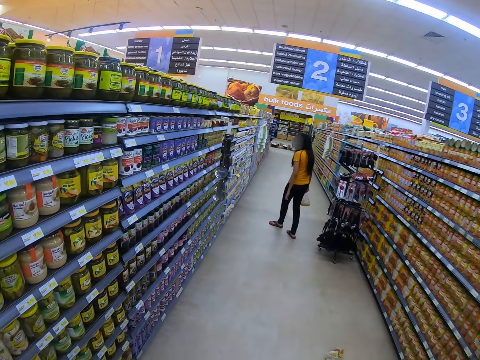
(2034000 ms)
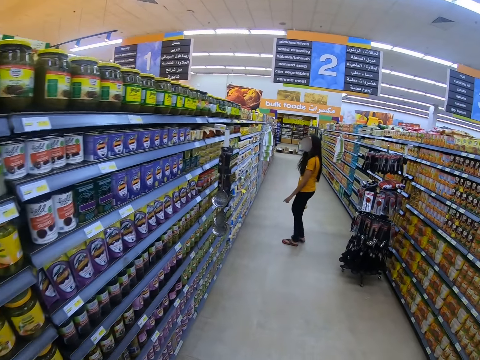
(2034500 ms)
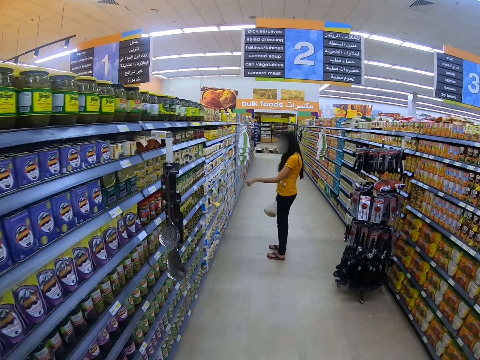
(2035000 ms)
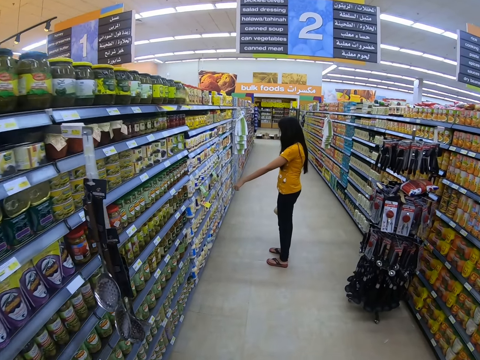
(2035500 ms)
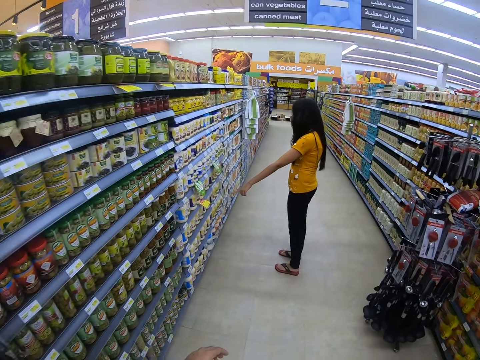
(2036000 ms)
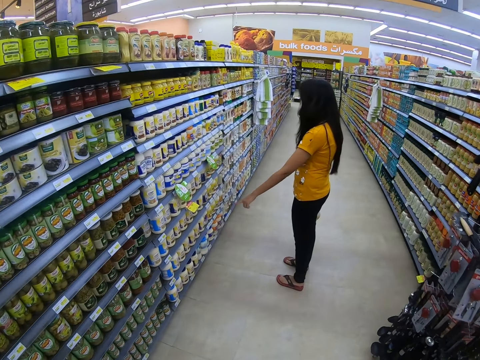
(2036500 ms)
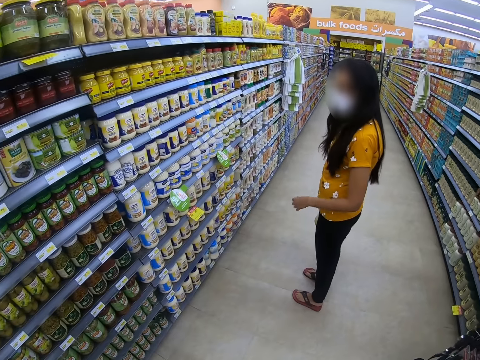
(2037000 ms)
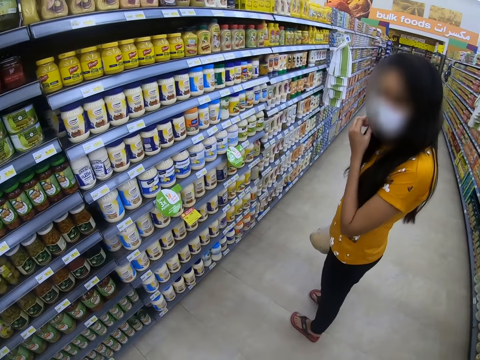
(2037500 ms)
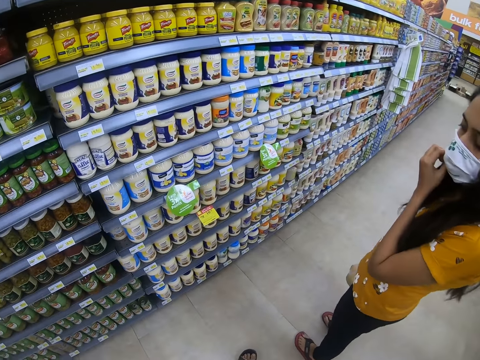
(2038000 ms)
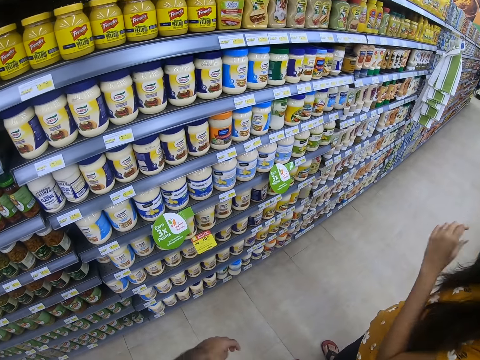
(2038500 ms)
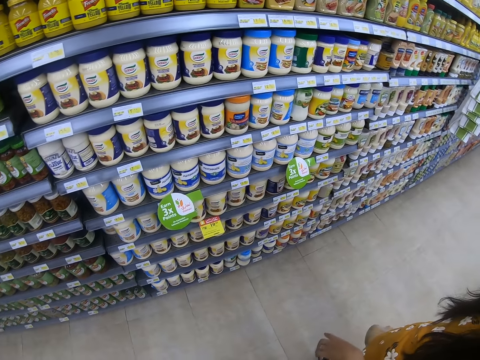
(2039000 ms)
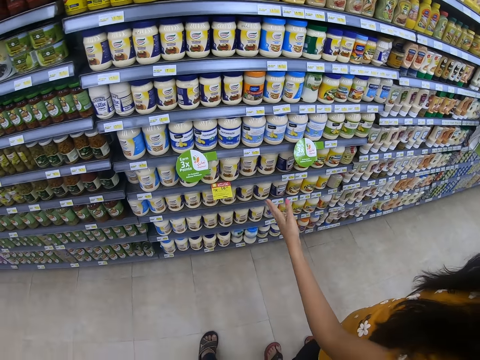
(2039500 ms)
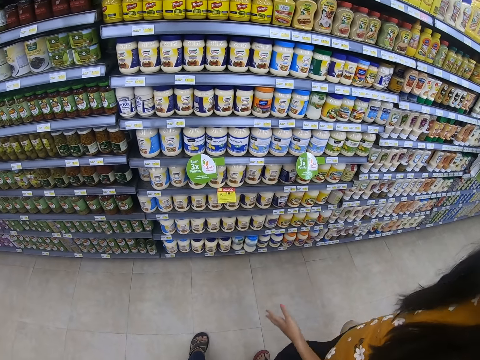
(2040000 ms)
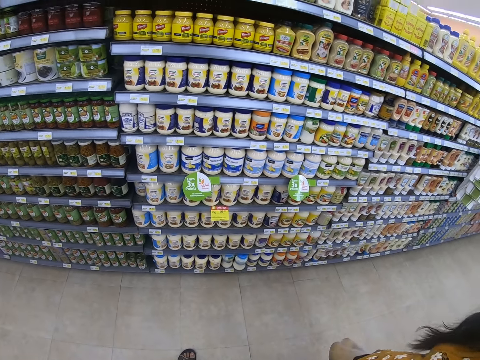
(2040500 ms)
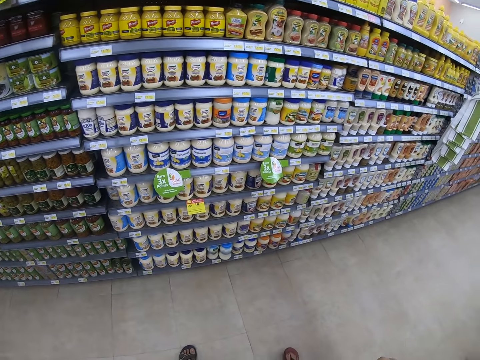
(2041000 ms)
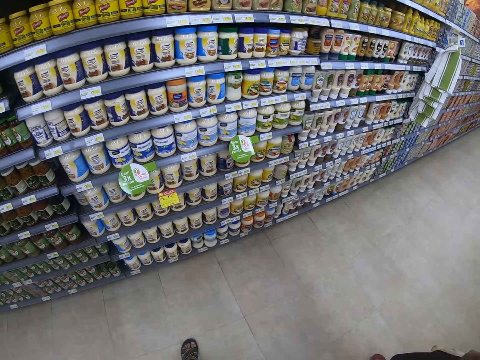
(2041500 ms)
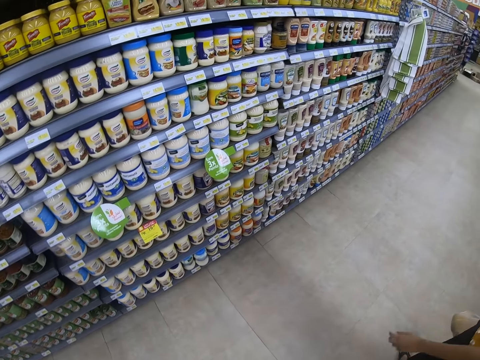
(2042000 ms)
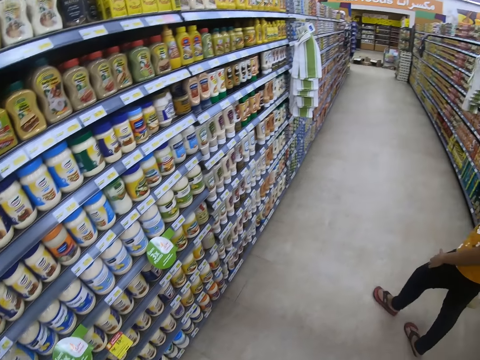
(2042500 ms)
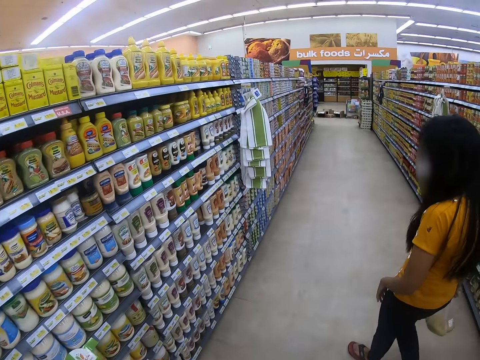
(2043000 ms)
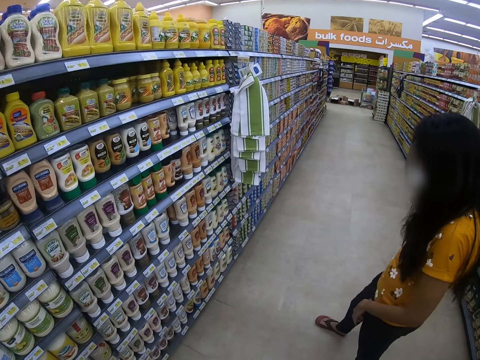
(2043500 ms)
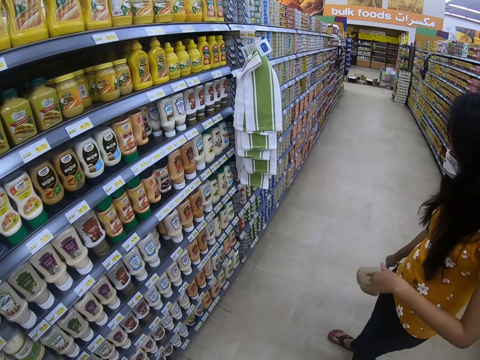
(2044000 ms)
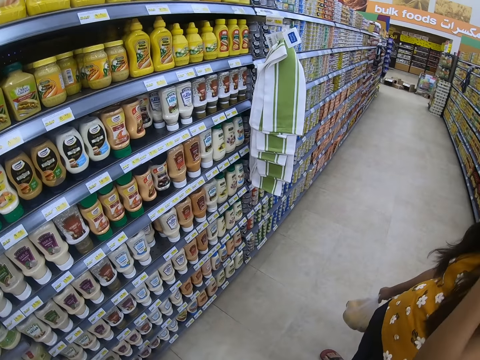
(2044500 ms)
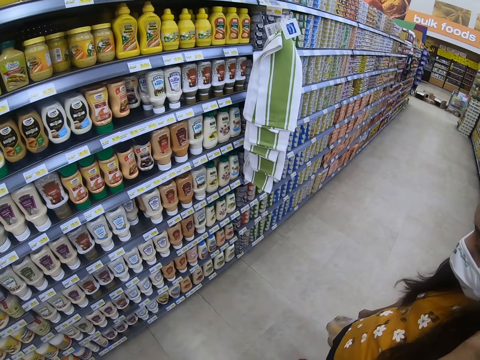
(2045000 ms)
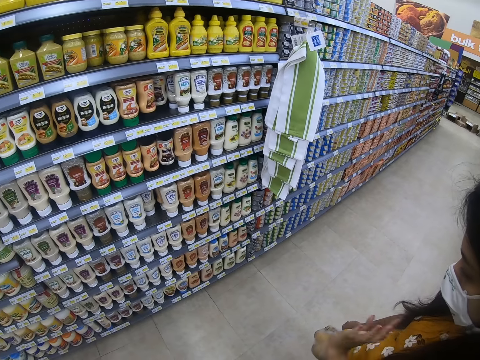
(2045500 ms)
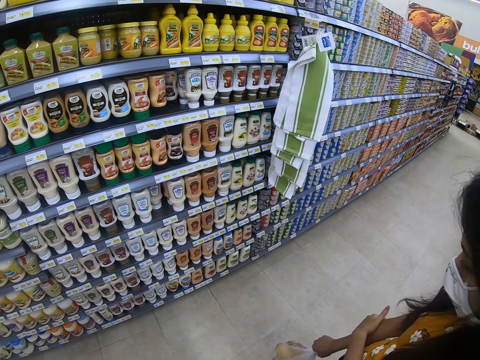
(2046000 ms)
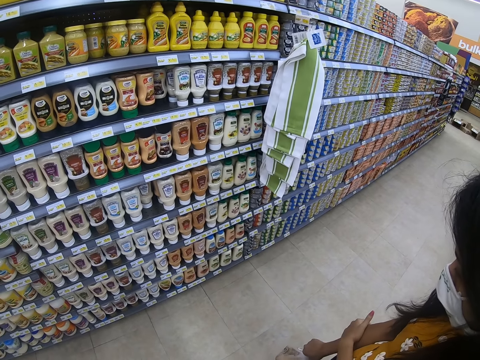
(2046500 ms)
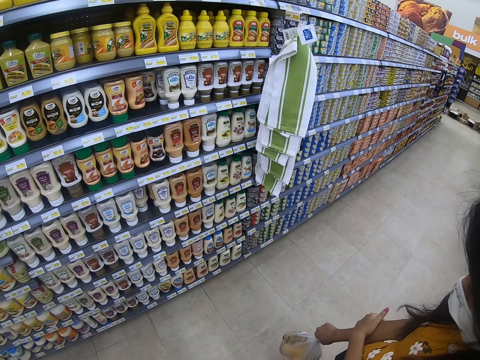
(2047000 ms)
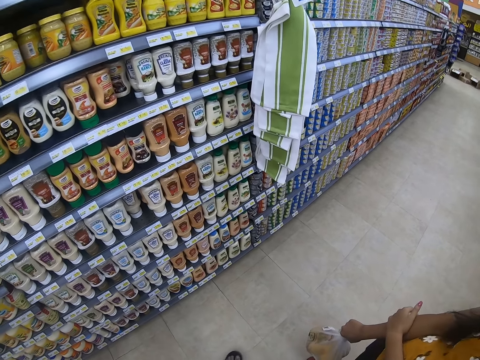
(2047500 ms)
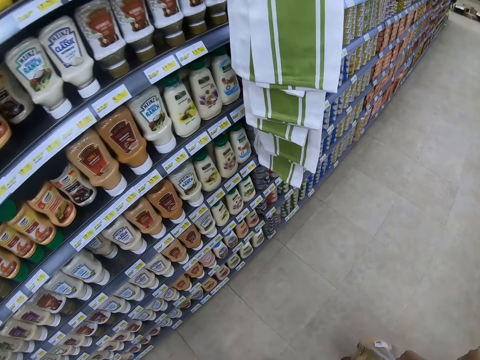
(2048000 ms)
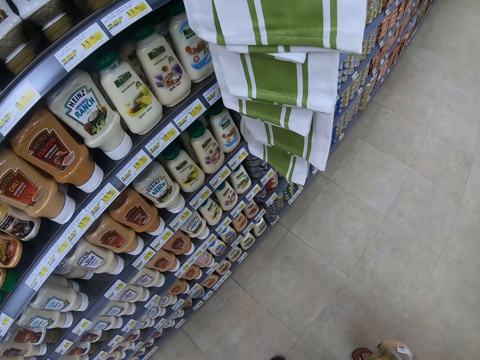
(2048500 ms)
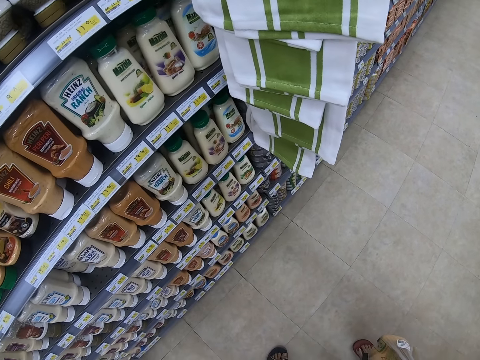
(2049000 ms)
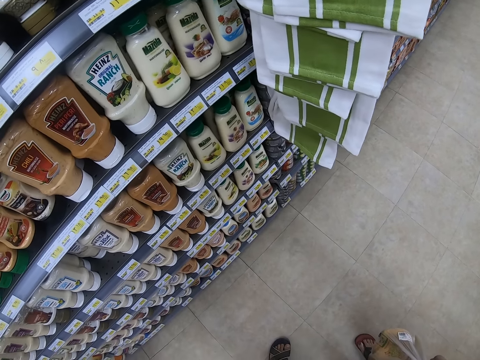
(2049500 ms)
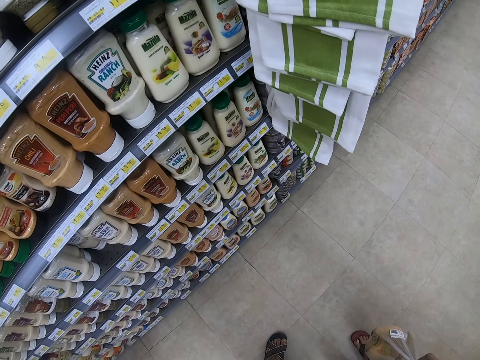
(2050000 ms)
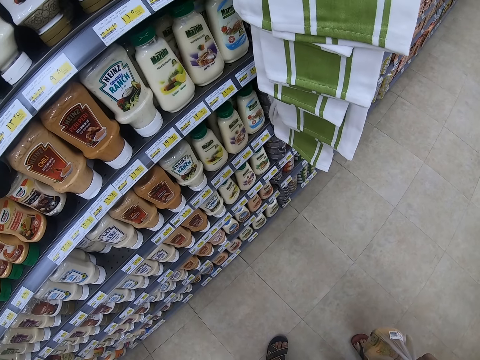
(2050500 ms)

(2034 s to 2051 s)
A person points at a tin on the shelf. The person touches the face, lifts a hand, looks around, walks in a supermarket, touches the face and touches the hand. The camera wearer looks around.

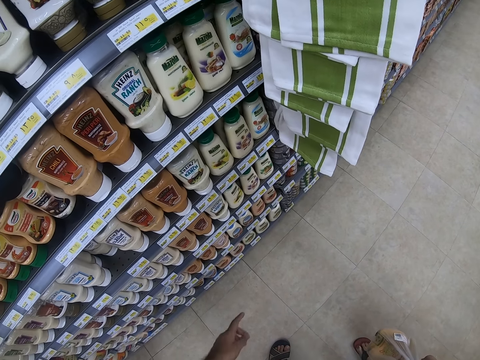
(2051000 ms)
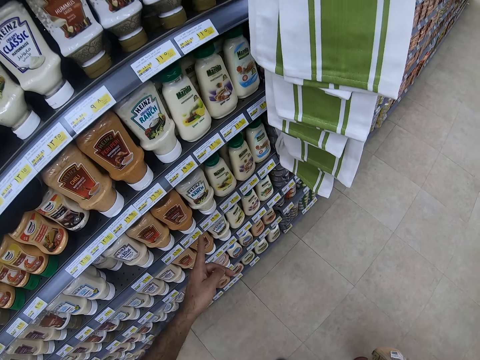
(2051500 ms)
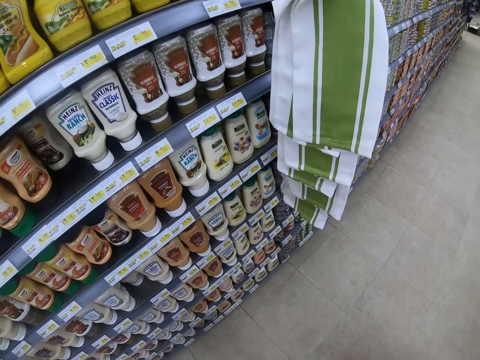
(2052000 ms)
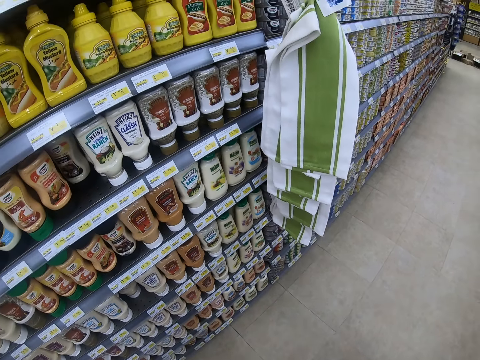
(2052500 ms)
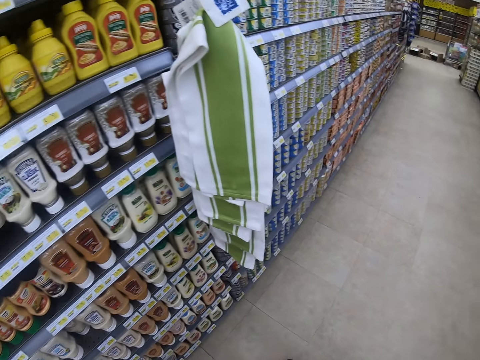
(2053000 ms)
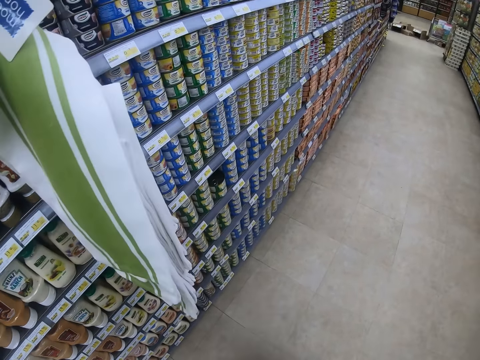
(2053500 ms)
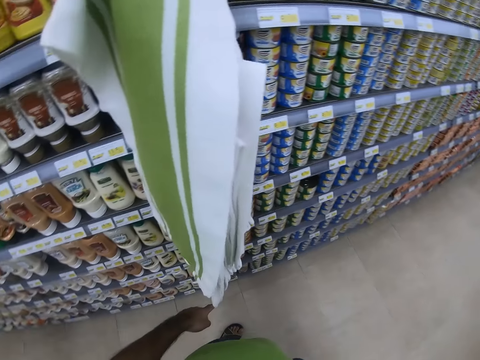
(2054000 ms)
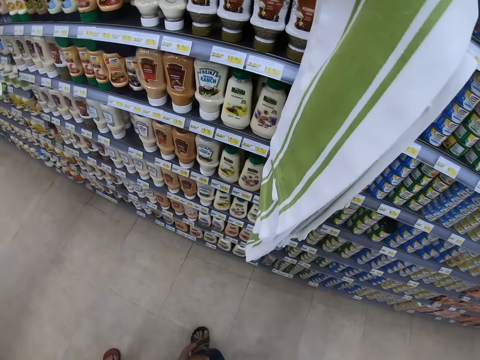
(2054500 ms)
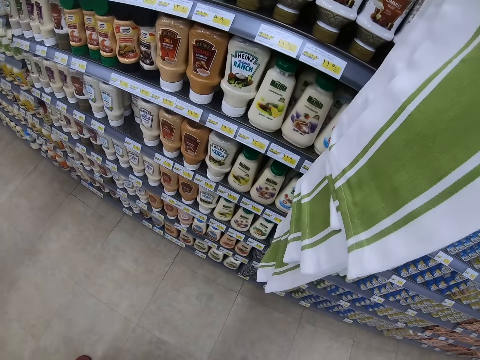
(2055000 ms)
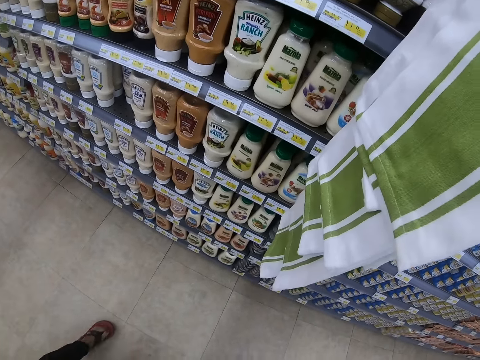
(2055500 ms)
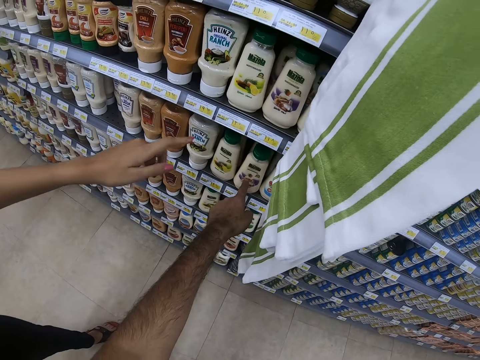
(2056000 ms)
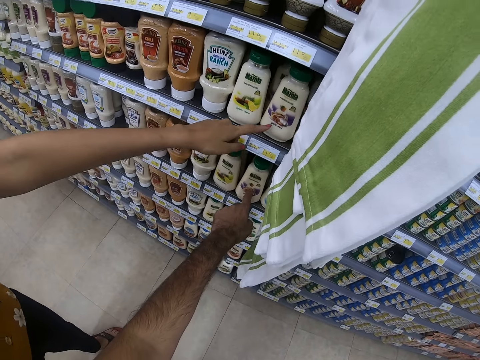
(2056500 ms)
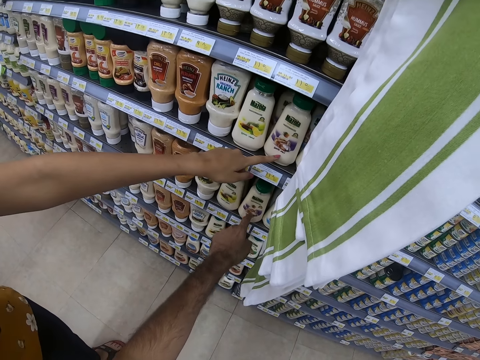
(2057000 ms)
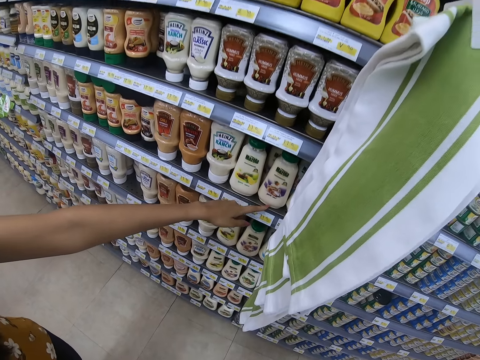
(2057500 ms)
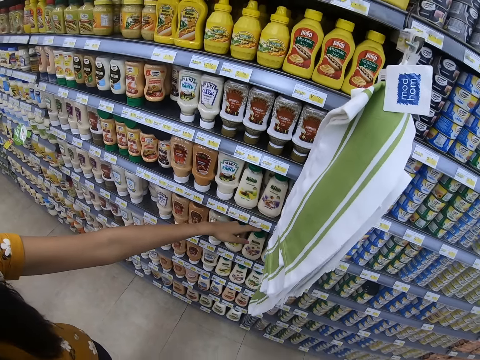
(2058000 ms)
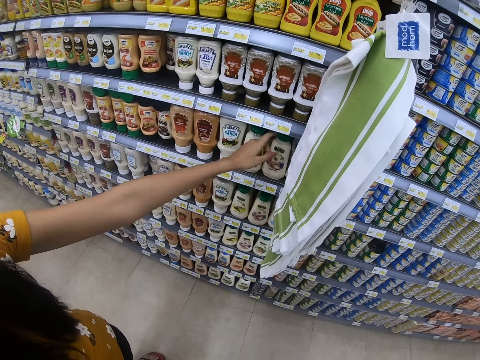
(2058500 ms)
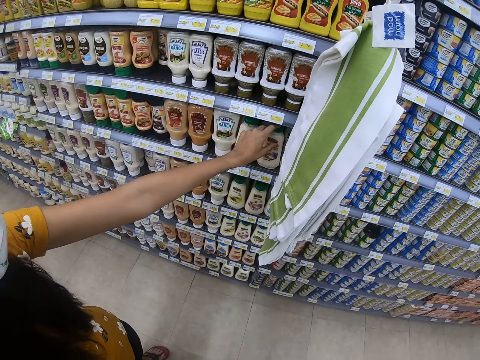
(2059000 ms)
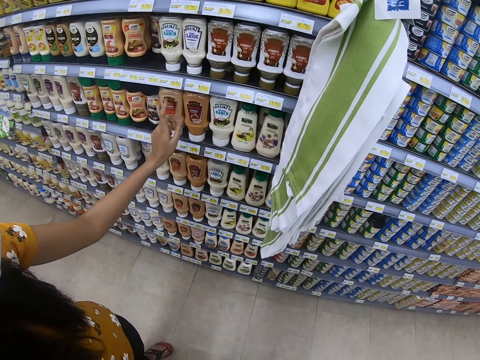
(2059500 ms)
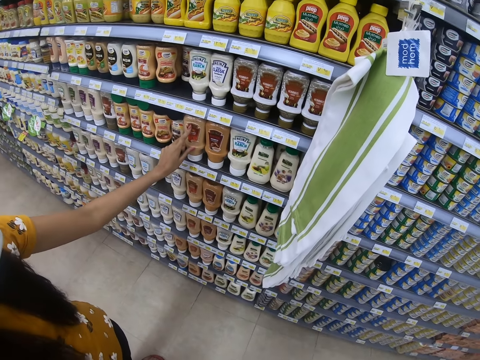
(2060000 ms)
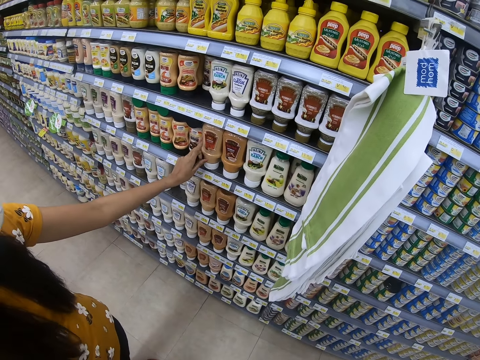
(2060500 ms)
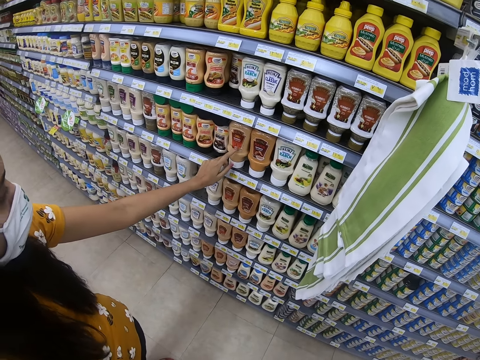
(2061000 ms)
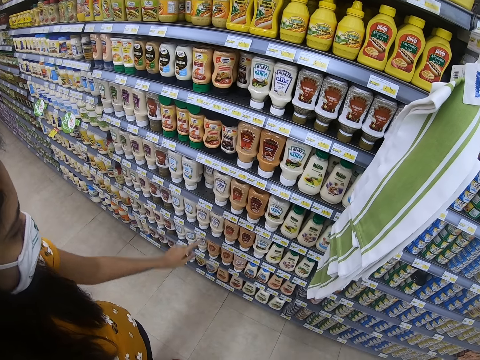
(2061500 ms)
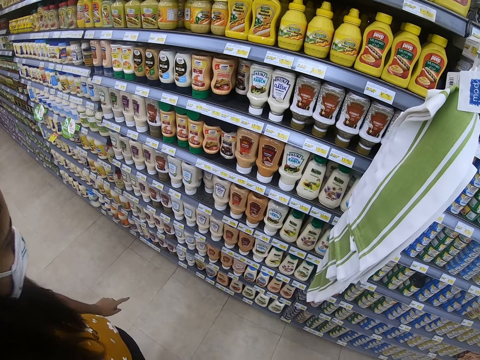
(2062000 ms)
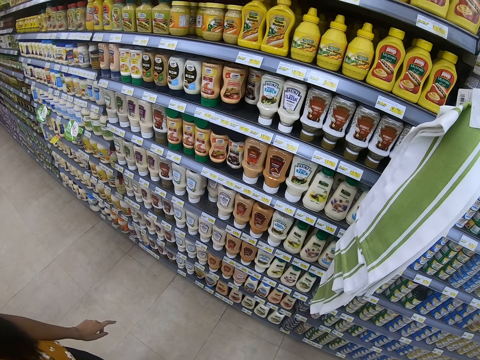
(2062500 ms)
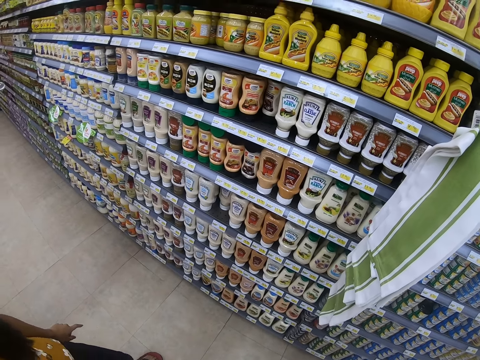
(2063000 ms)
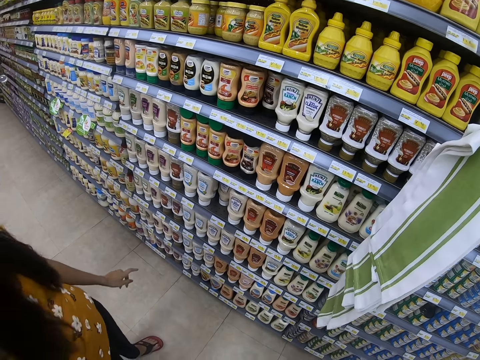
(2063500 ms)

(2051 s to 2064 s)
The camera wearer points at a bottle of chili on the shelf. They look around. They point at the bottle of chili on the shelf. A person points at the bottle of chili on the shelf. The person touches the bottle of chili on the shelf. The person looks around.
